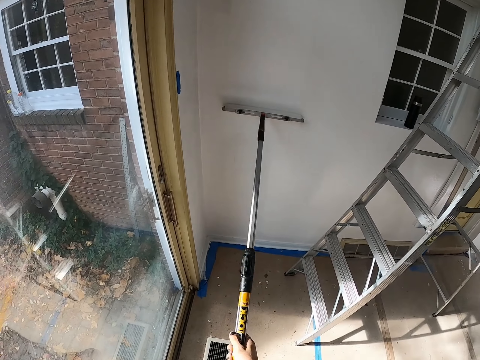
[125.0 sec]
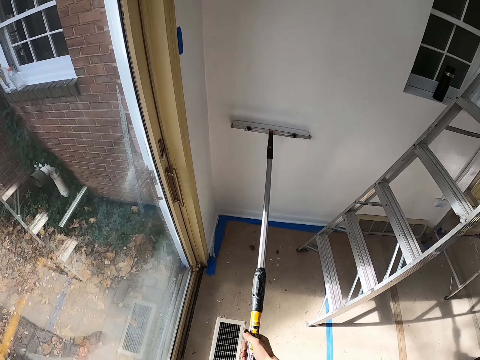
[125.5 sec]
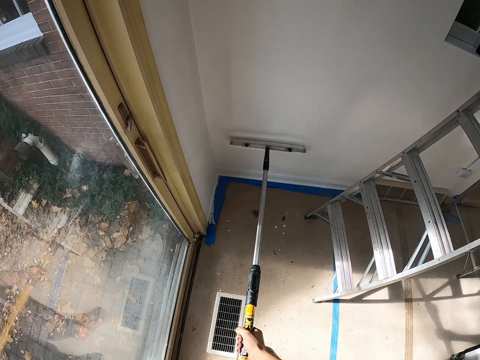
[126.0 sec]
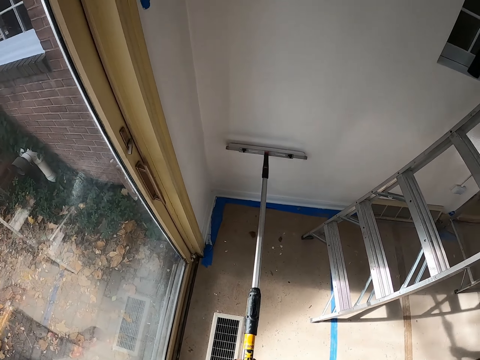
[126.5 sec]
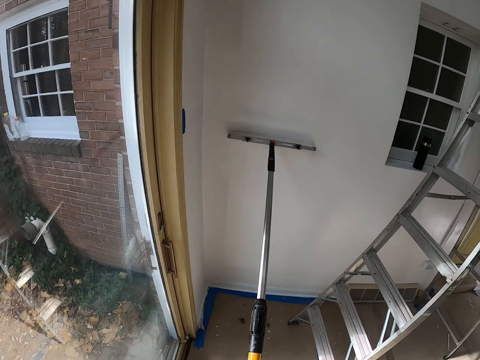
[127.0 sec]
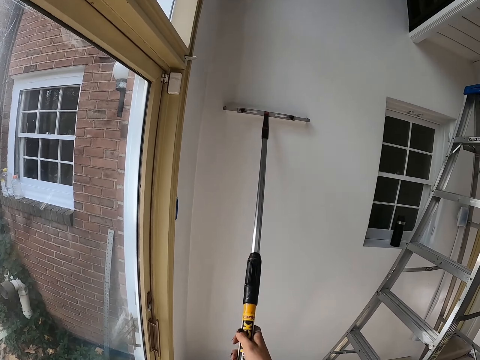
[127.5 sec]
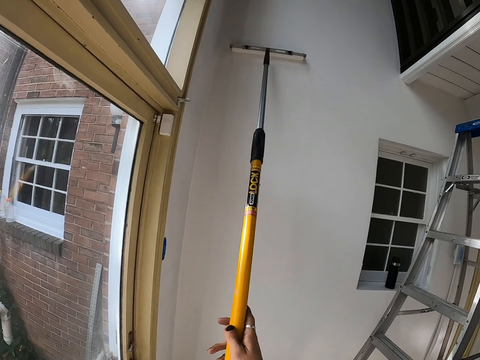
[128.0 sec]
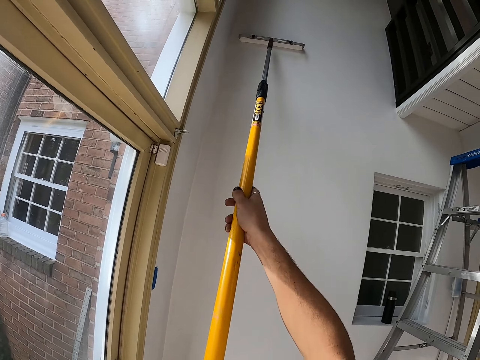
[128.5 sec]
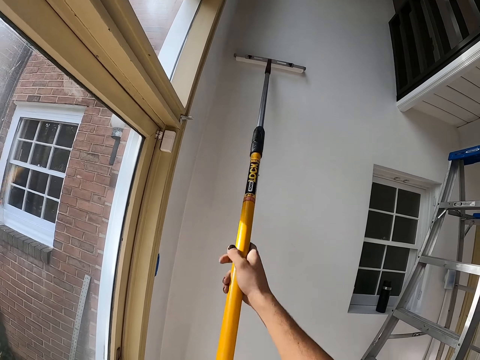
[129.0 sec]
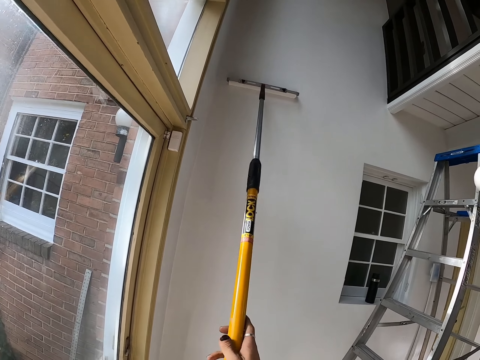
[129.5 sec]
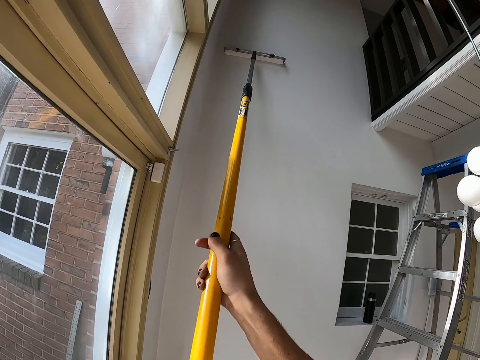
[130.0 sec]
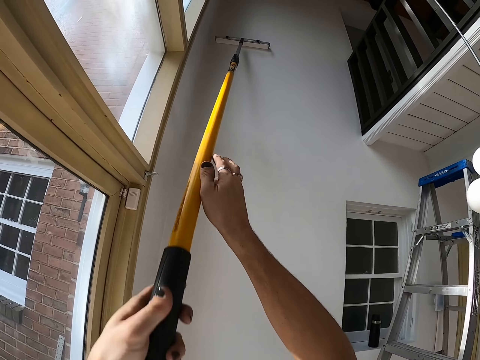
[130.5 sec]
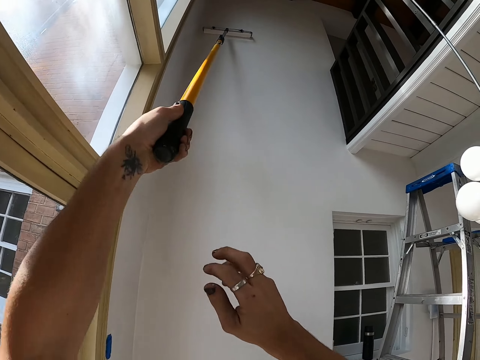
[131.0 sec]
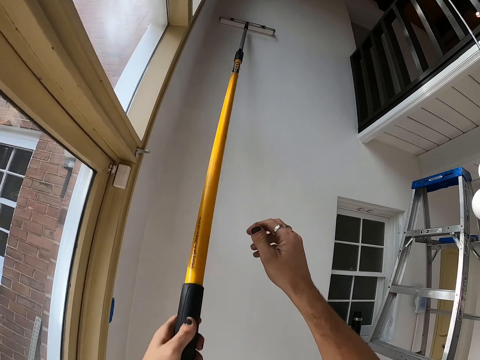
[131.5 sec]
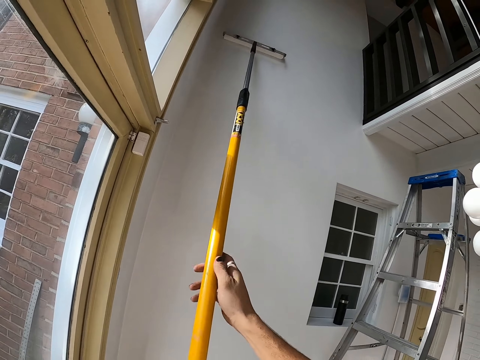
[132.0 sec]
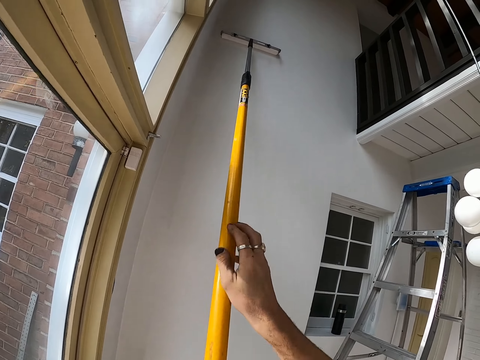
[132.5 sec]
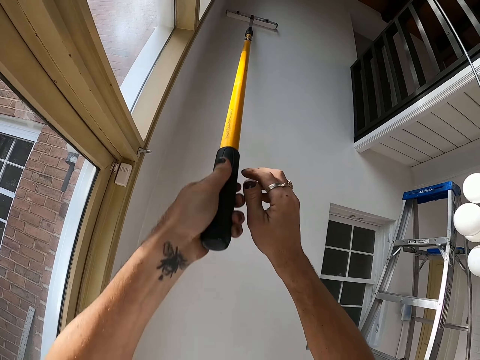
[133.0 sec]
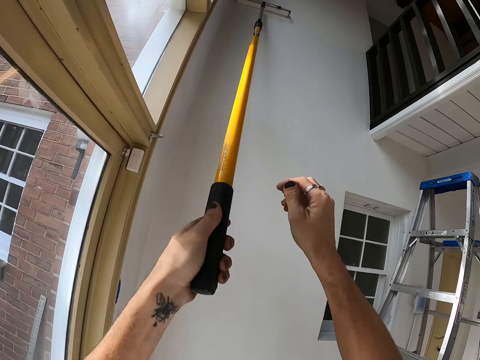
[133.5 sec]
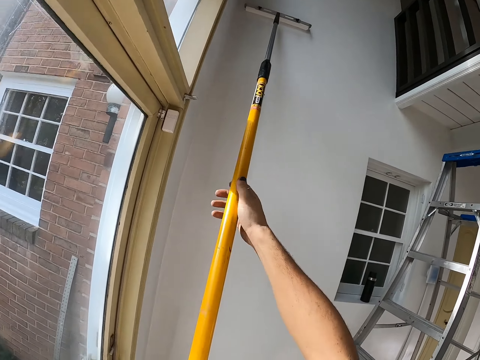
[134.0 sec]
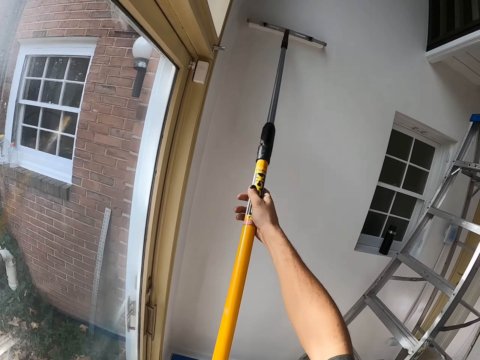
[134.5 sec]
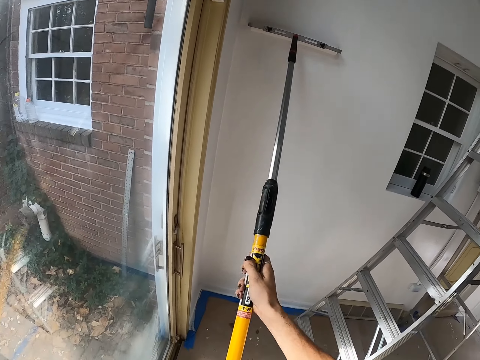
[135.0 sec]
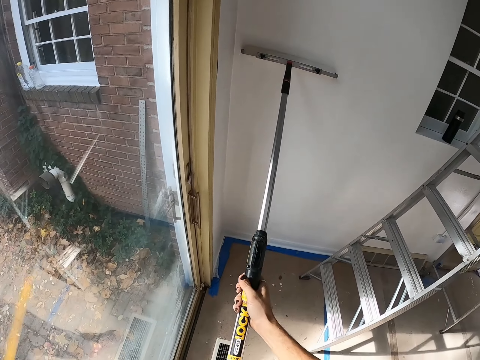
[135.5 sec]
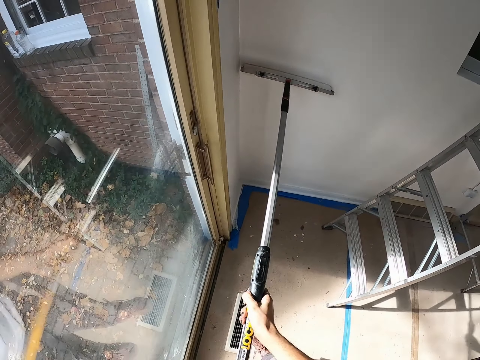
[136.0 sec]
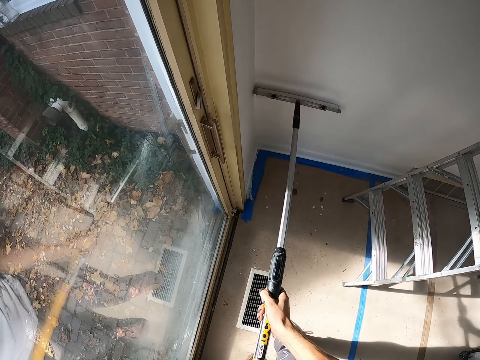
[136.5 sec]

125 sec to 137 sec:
The camera wearer raises a paintbrush roller. They lower the paintbrush roller. They raise the paintbrush roller. They lower the paintbrush roller. They raise the paintbrush roller. They lower the paintbrush roller.

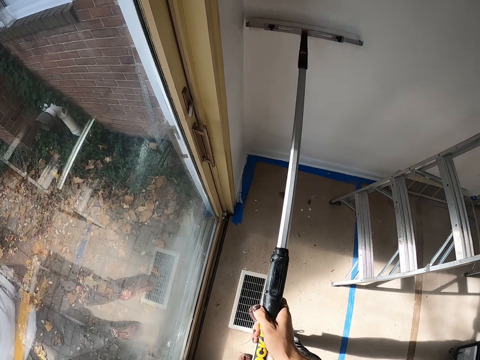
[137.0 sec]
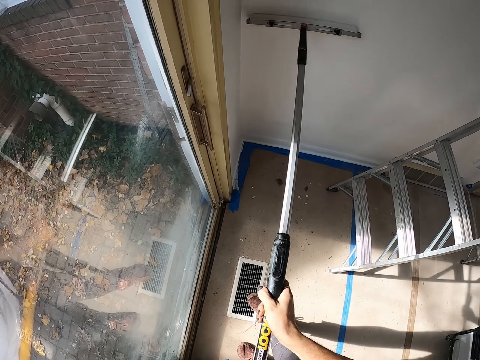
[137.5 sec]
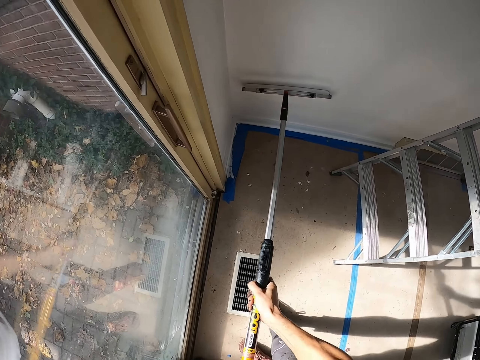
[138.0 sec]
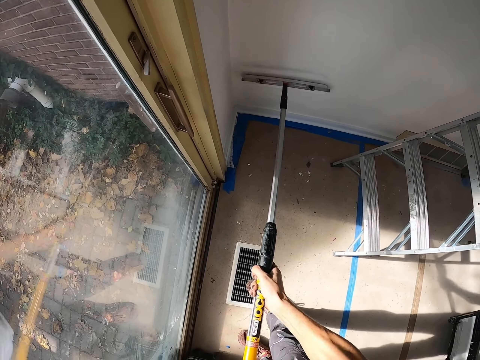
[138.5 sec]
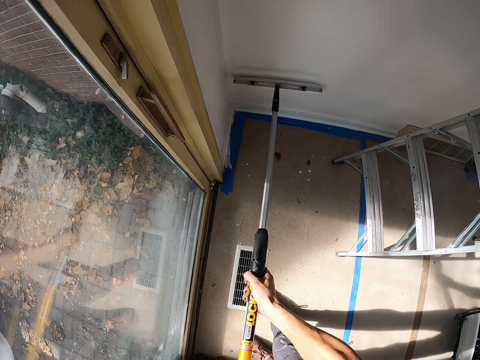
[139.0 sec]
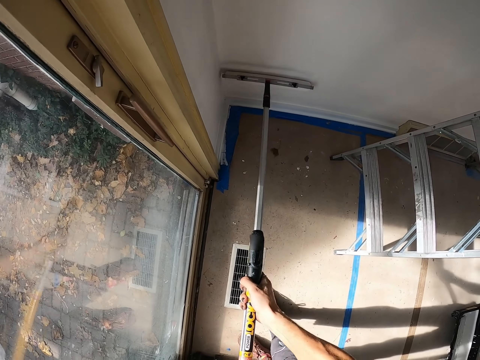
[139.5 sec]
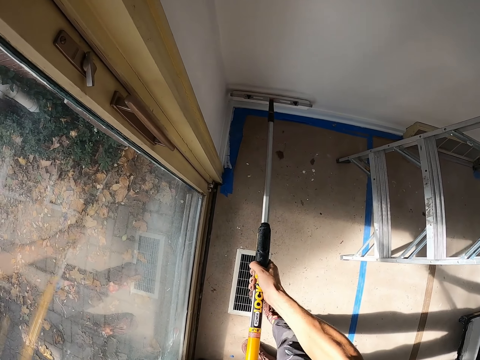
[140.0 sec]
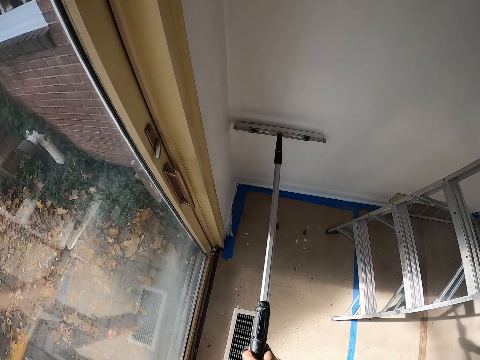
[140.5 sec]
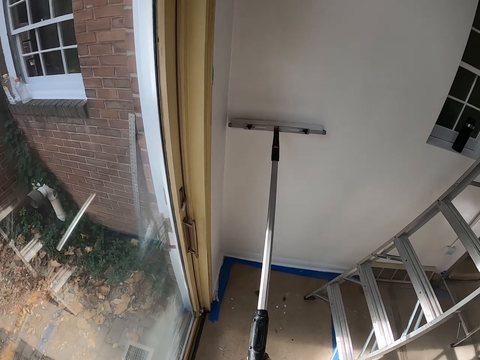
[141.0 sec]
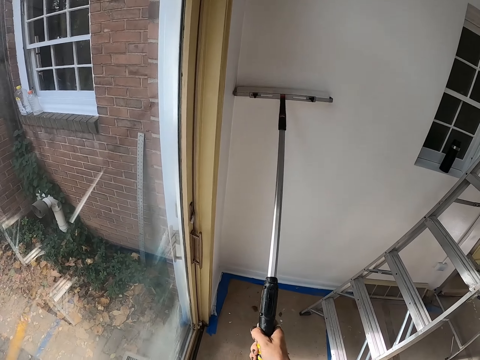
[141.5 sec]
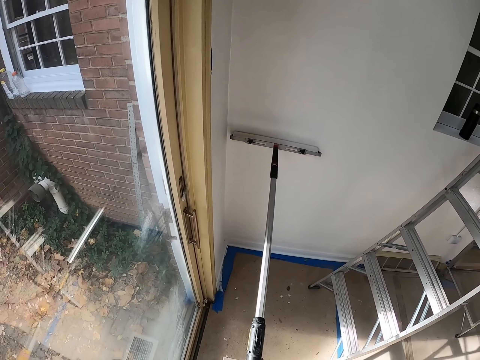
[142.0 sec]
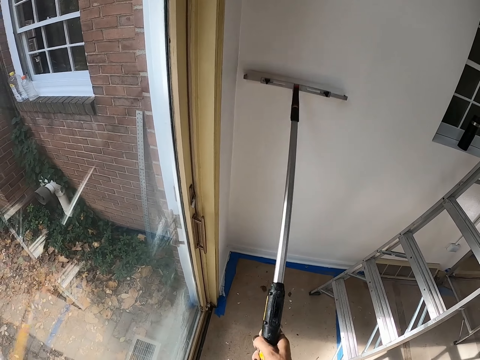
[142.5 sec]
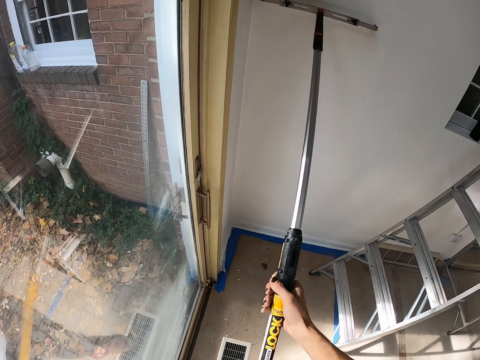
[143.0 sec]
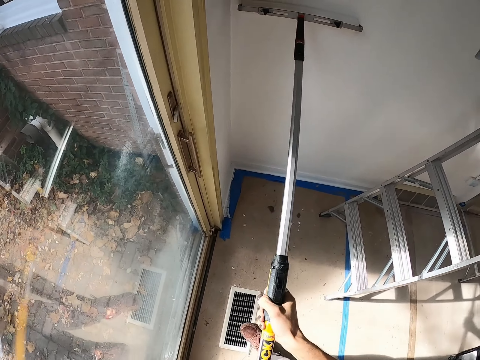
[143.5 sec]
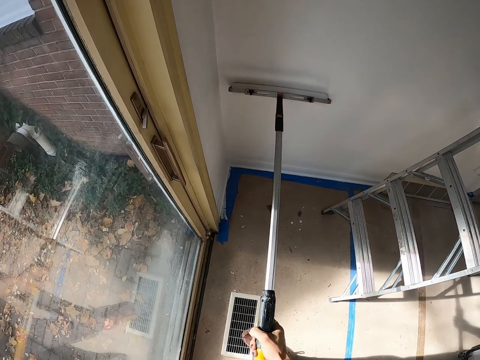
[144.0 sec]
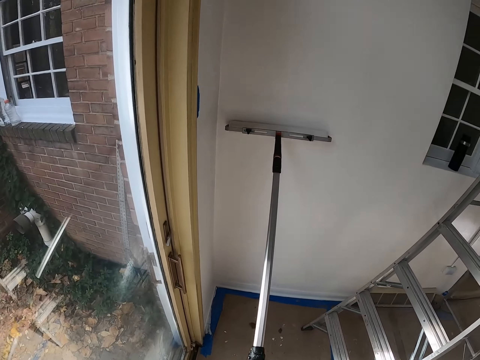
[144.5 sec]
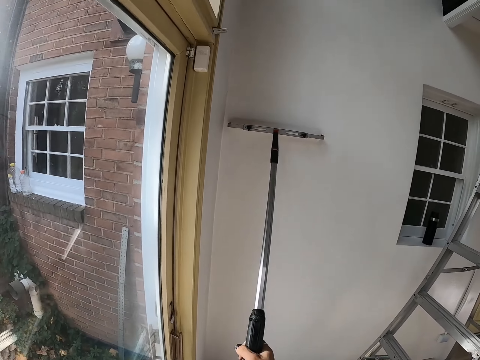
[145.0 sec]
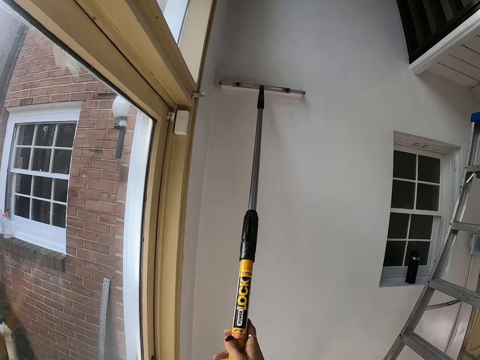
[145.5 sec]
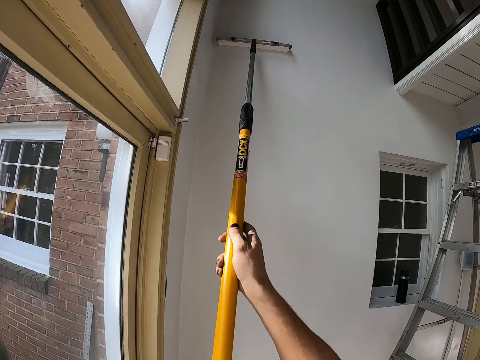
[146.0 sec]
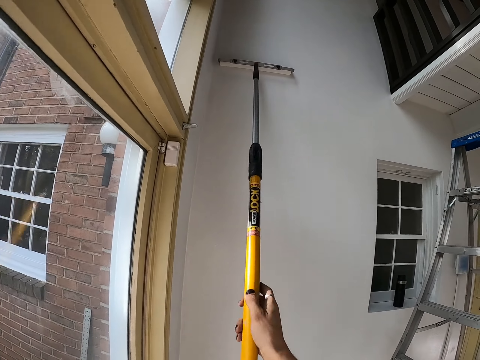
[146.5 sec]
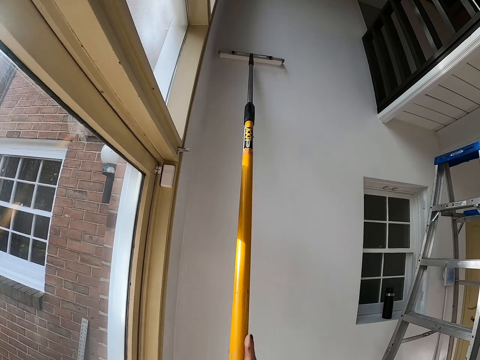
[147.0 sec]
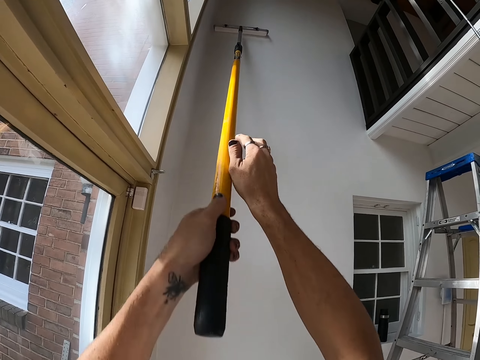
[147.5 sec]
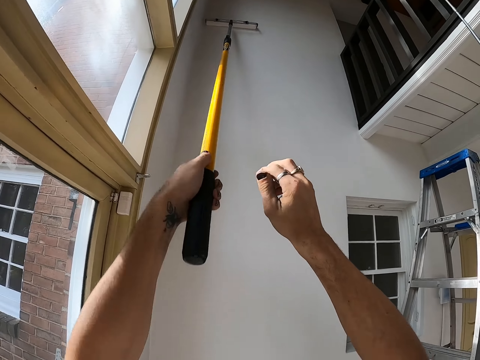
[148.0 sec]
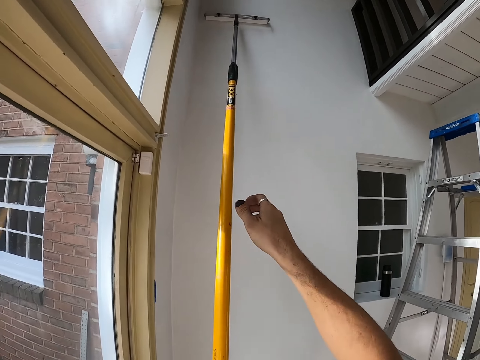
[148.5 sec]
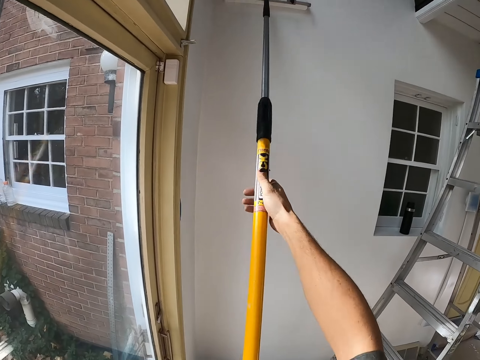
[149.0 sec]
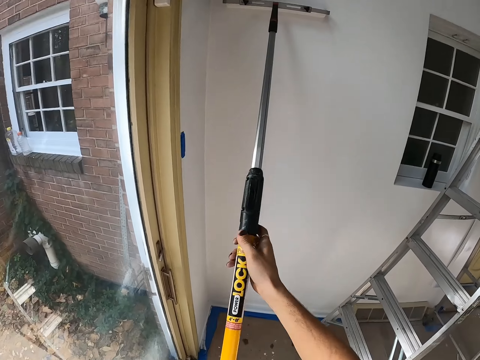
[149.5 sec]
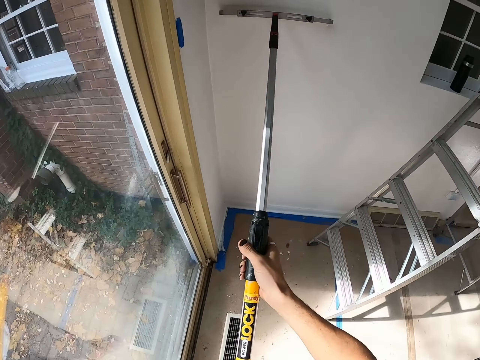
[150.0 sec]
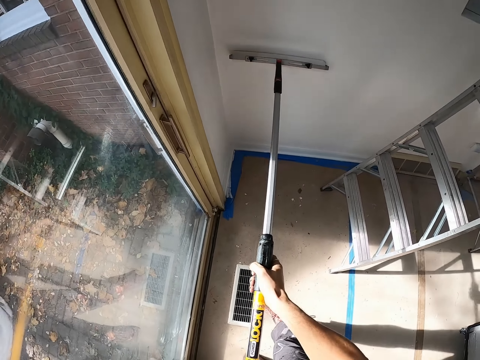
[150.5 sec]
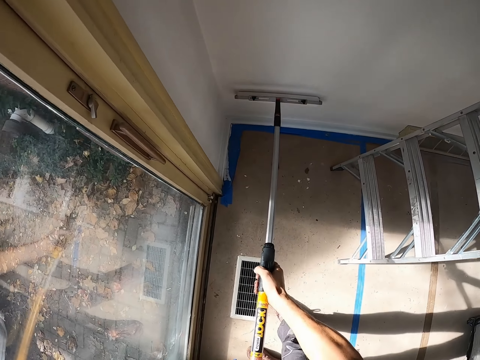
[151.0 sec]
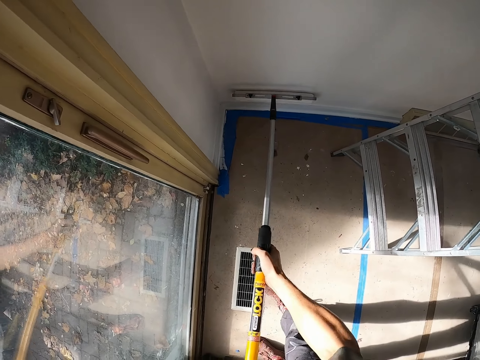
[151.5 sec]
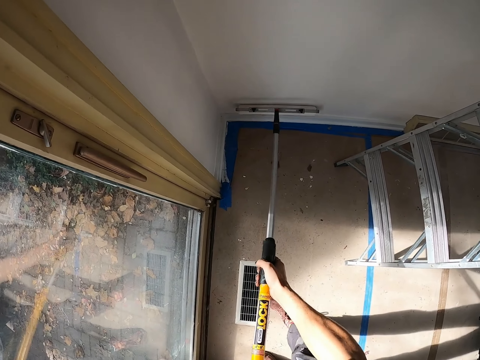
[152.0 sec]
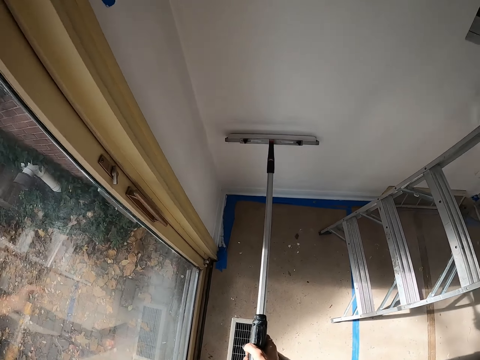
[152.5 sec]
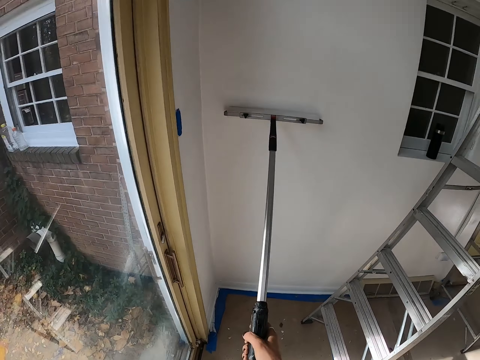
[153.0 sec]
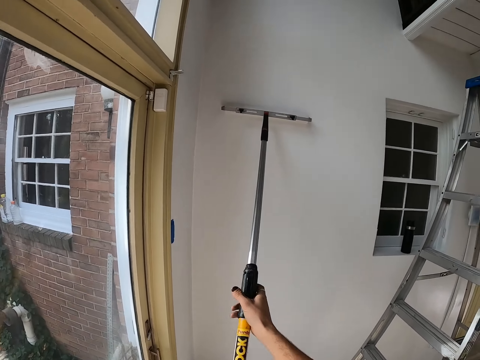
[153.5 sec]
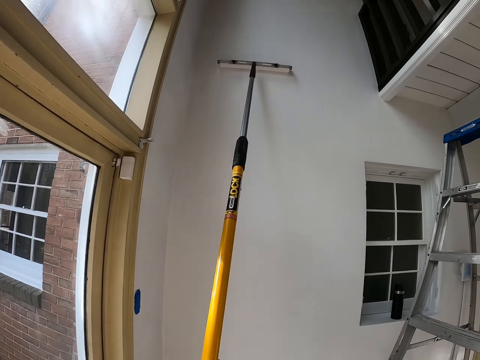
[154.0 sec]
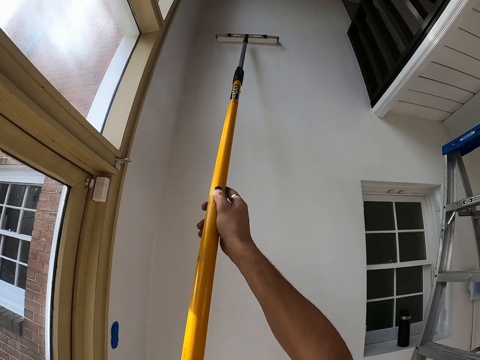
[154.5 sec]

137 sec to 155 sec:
The camera wearer raises a paintbrush roller. They lower the paintbrush roller. They raise the paintbrush roller. They lower the paintbrush roller. They raise the paintbrush roller. They lower the paintbrush roller. They raise the paintbrush roller. They lower the paintbrush roller. They raise the paintbrush roller. They lower the paintbrush roller. They raise the paintbrush roller. They lower the paintbrush roller. They raise the paintbrush roller.
